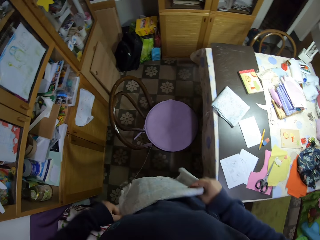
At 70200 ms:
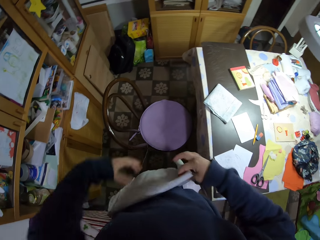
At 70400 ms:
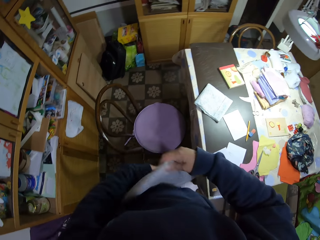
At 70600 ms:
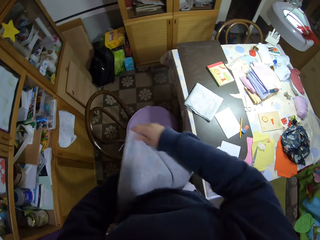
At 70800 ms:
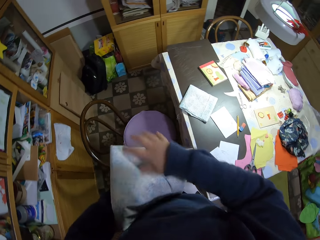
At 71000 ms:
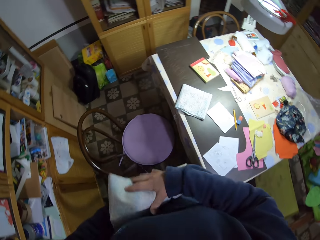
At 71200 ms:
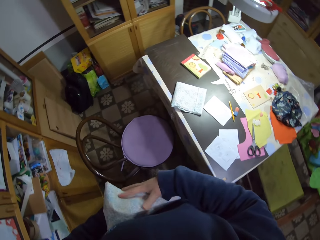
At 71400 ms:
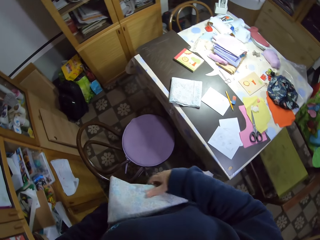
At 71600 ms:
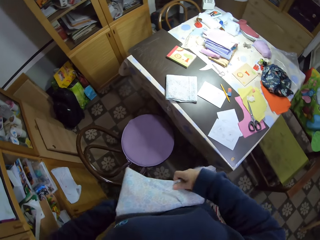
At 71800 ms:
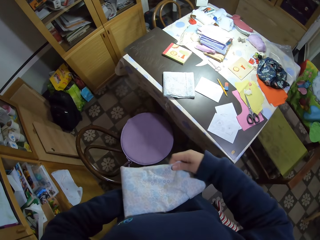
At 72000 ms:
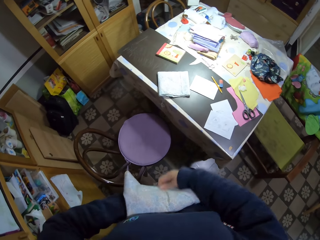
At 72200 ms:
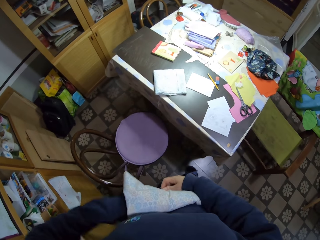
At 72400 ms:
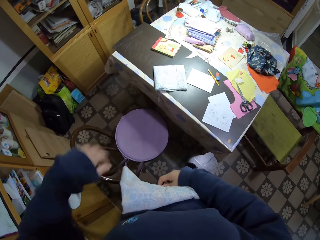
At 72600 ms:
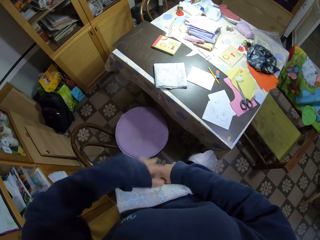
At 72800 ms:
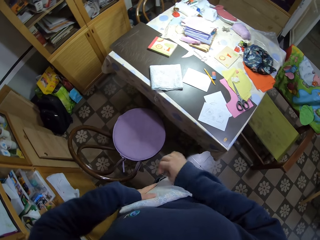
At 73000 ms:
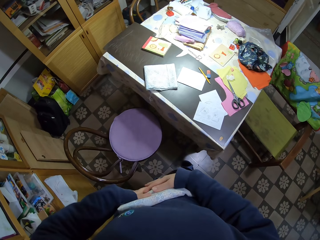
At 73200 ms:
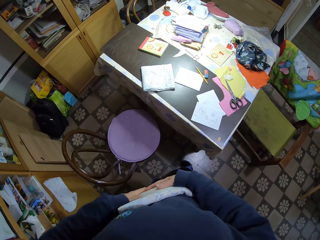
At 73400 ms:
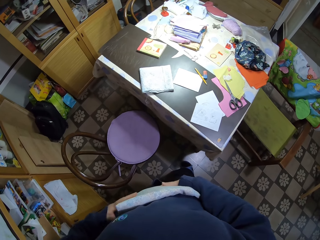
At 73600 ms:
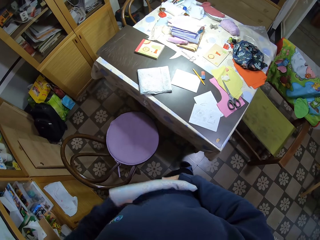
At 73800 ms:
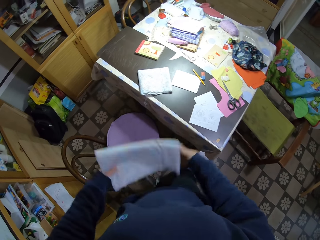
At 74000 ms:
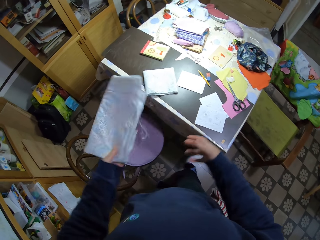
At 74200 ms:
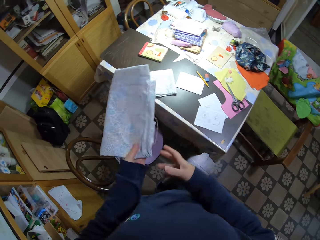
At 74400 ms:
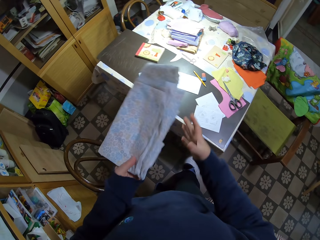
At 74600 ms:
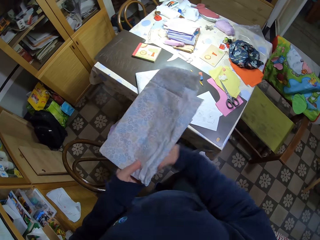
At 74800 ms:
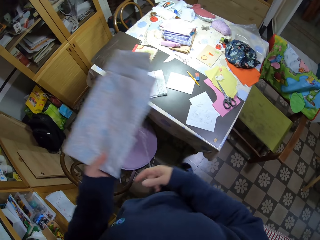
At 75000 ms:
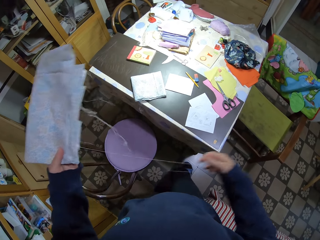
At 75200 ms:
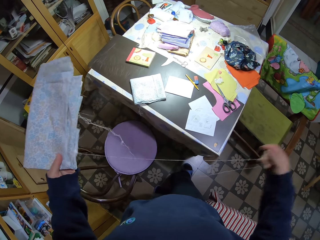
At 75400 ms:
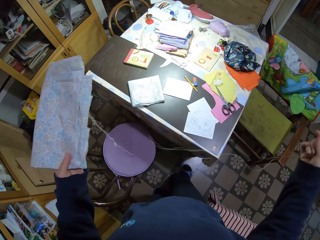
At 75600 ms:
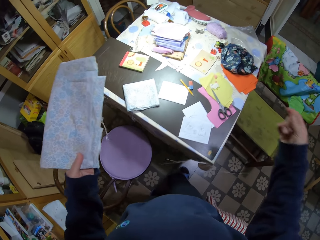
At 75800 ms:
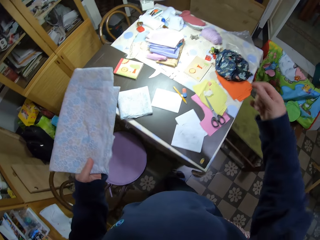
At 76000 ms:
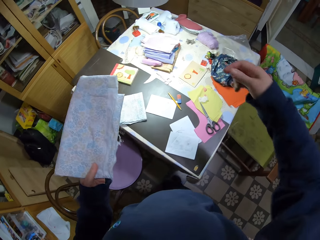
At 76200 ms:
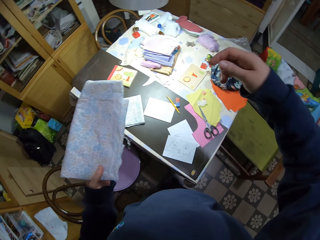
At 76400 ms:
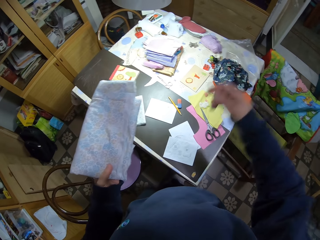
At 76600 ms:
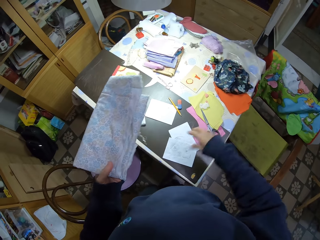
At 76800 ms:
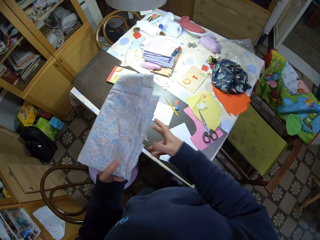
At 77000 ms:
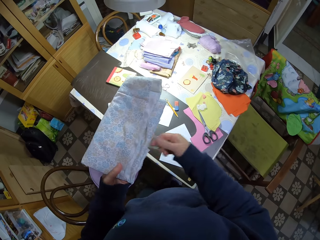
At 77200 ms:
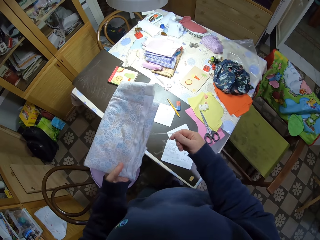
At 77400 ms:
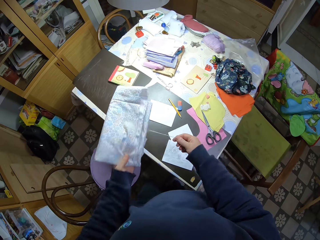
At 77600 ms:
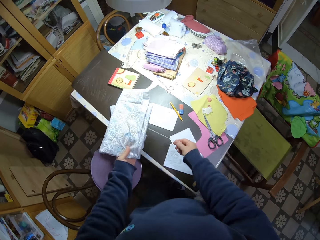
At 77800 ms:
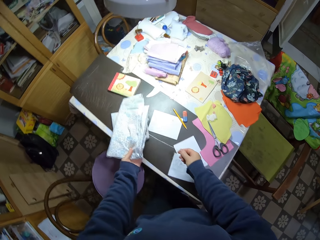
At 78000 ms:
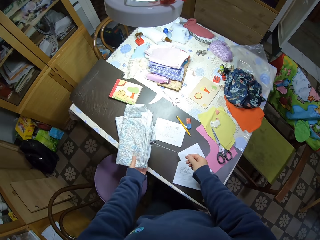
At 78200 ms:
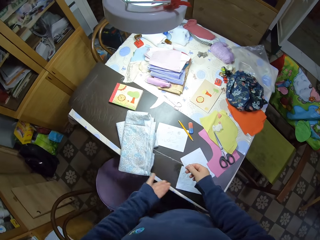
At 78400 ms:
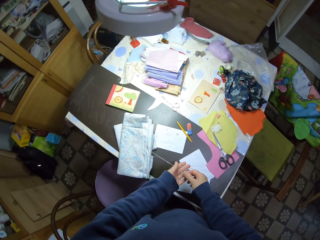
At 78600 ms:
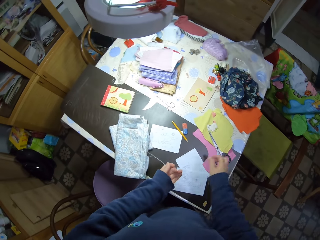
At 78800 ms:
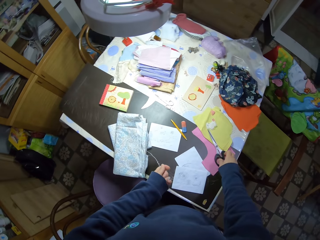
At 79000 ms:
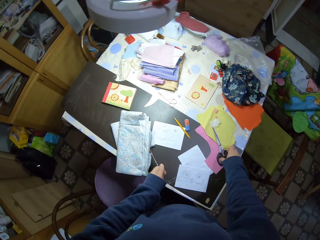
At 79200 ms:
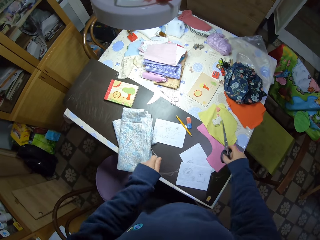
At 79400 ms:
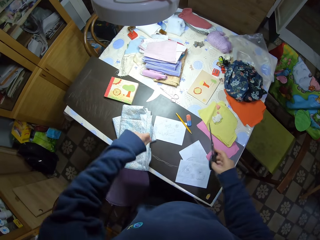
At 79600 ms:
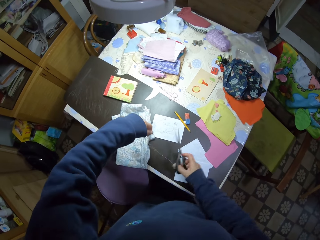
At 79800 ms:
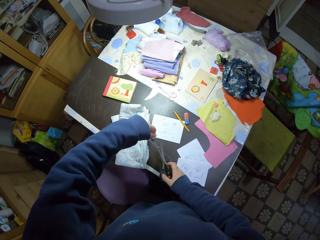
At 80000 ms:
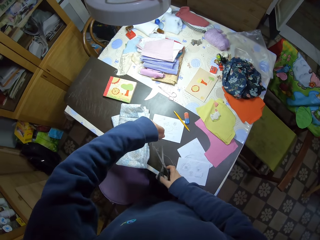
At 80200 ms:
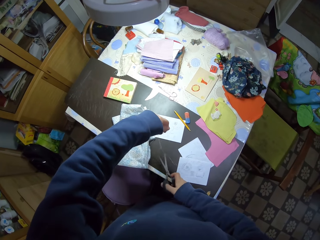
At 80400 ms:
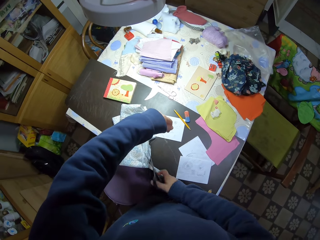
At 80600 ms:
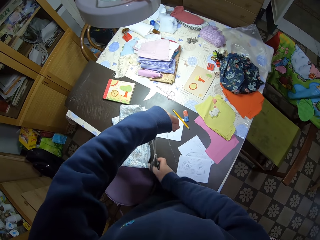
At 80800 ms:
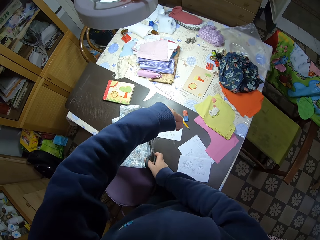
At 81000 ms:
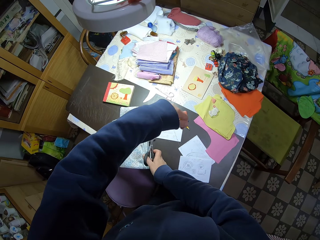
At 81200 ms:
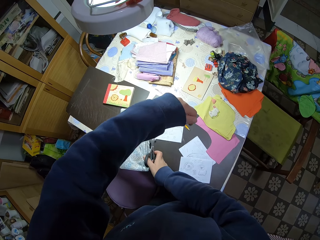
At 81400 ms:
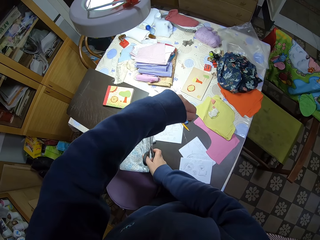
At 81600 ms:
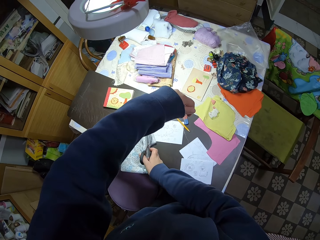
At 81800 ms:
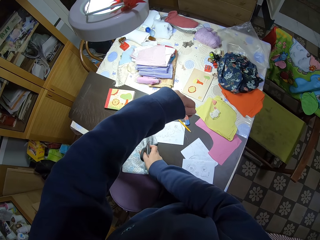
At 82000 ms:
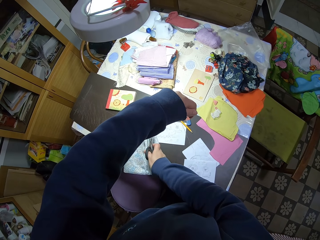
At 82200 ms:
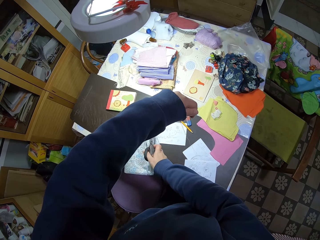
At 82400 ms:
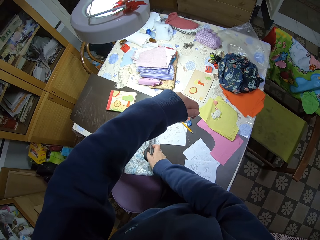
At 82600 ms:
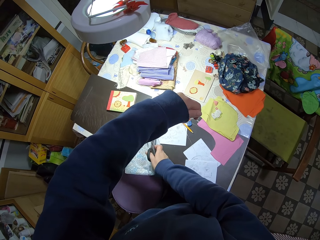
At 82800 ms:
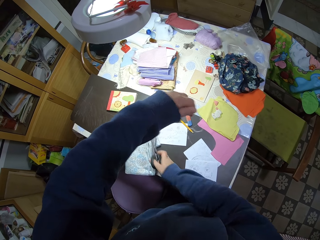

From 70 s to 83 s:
The camera wearer pulls the thread from the piece of cloth with her right hand. She places the threads on the table. She places the piece of cloth on the first piece of cloth with her left hand. She passes the thread from her right hand to her left hand. She picks the pair of scissors from the table with her right hand. She cuts the thread from the piece of cloth with the pair of scissors.

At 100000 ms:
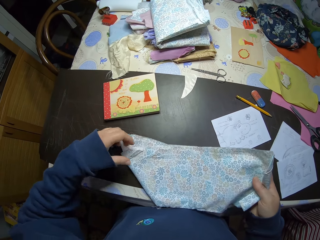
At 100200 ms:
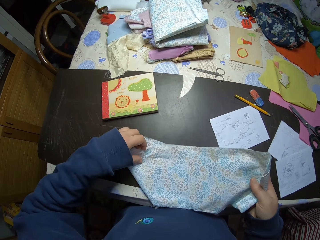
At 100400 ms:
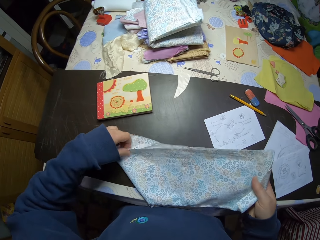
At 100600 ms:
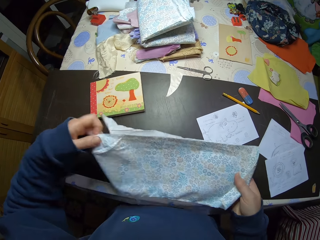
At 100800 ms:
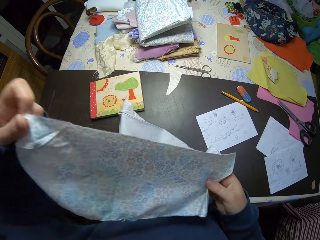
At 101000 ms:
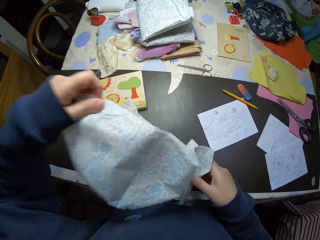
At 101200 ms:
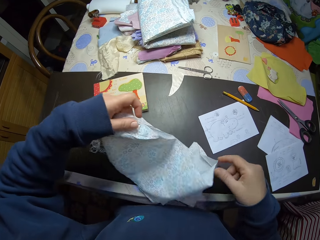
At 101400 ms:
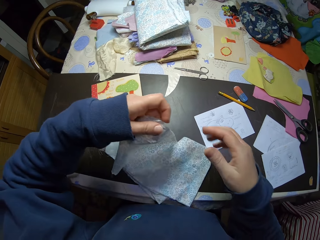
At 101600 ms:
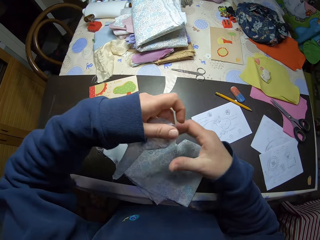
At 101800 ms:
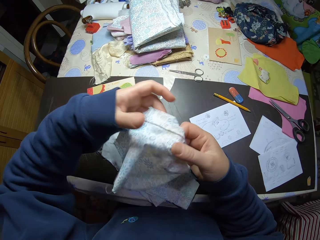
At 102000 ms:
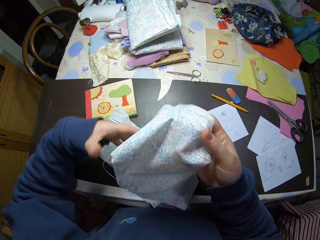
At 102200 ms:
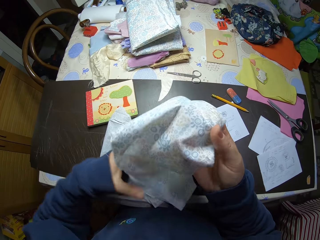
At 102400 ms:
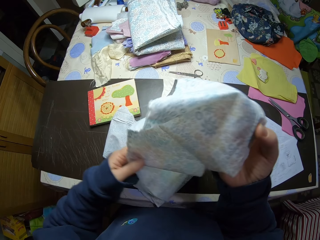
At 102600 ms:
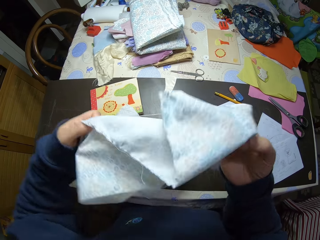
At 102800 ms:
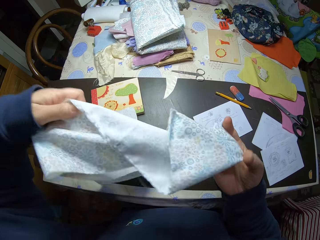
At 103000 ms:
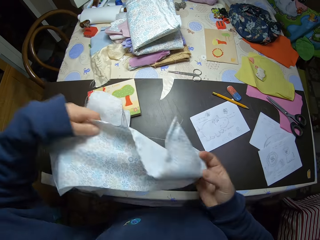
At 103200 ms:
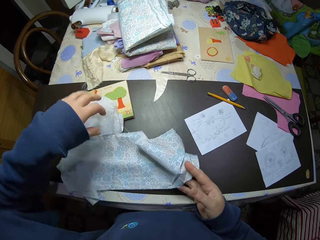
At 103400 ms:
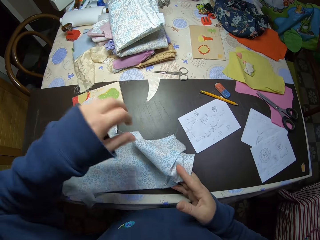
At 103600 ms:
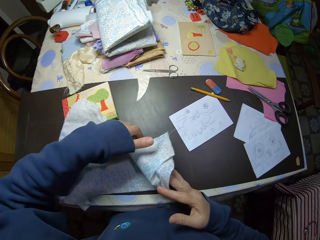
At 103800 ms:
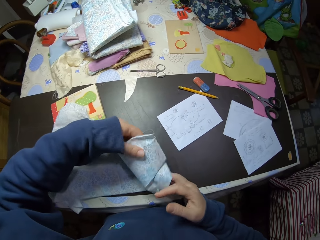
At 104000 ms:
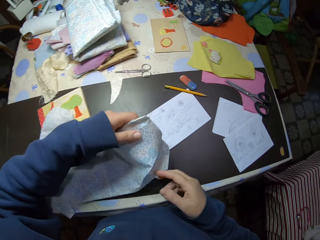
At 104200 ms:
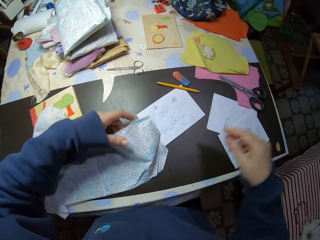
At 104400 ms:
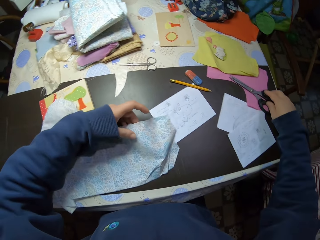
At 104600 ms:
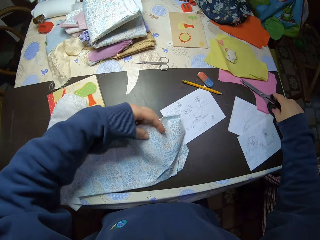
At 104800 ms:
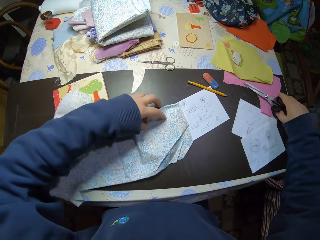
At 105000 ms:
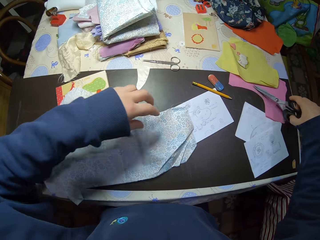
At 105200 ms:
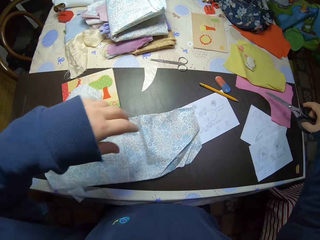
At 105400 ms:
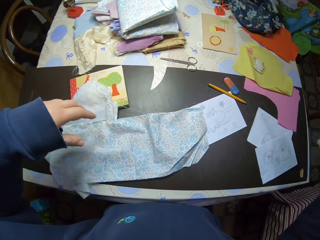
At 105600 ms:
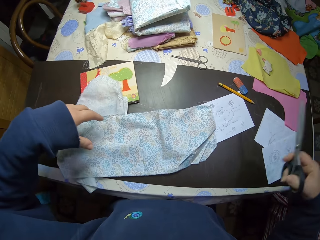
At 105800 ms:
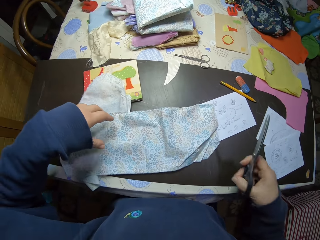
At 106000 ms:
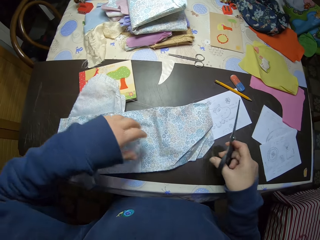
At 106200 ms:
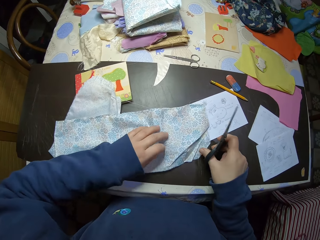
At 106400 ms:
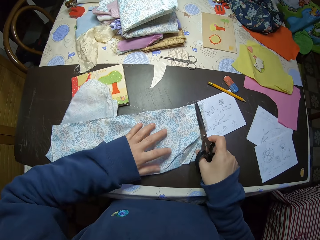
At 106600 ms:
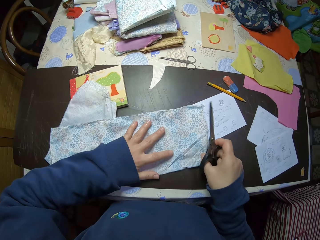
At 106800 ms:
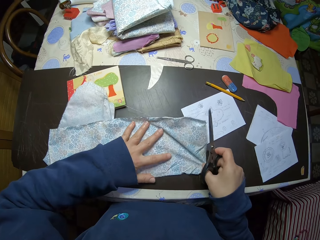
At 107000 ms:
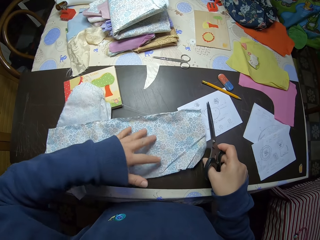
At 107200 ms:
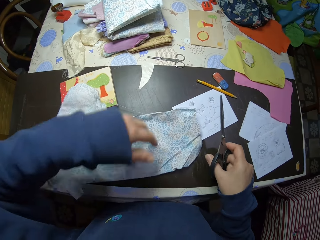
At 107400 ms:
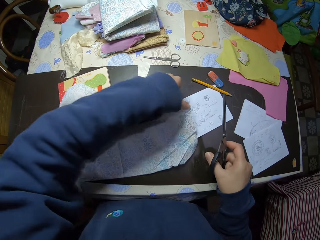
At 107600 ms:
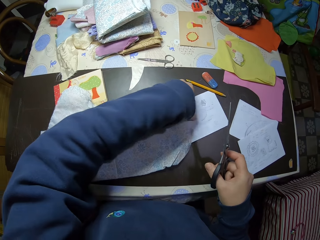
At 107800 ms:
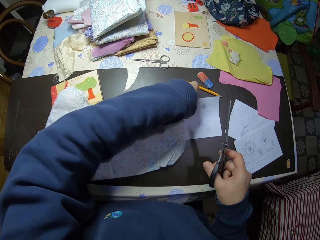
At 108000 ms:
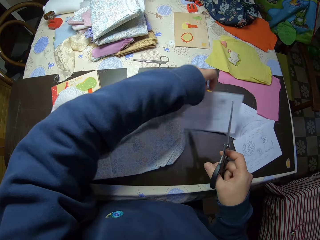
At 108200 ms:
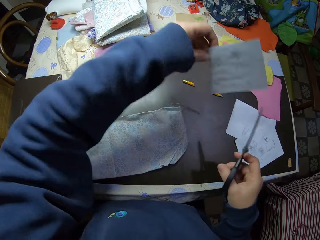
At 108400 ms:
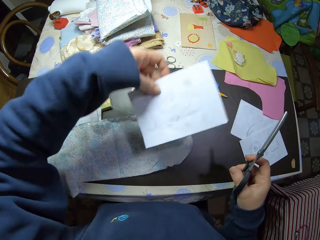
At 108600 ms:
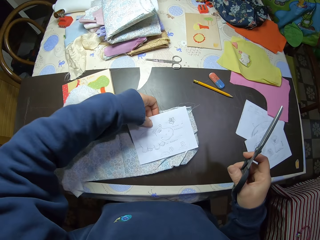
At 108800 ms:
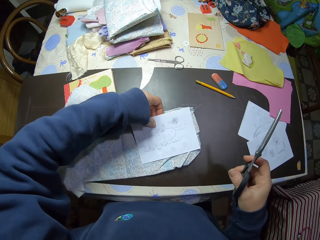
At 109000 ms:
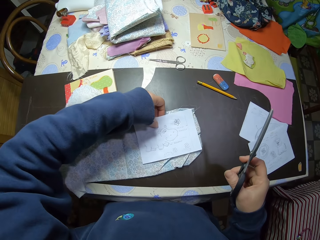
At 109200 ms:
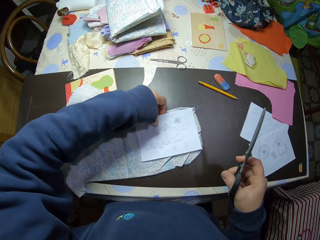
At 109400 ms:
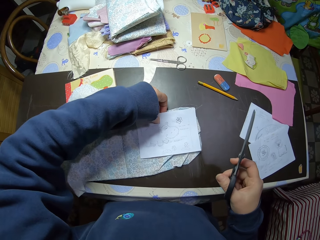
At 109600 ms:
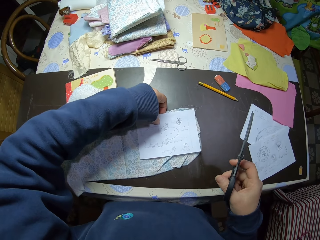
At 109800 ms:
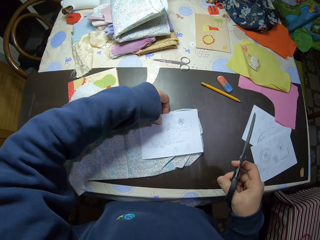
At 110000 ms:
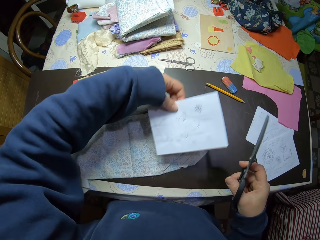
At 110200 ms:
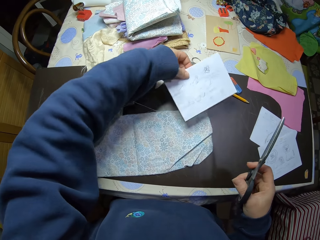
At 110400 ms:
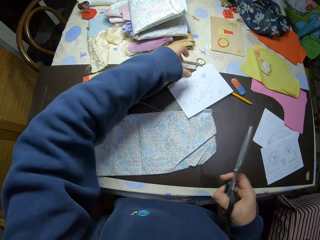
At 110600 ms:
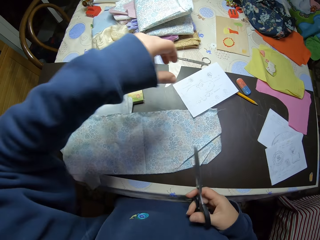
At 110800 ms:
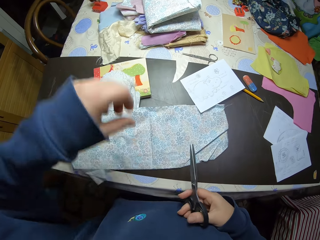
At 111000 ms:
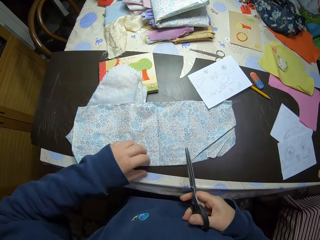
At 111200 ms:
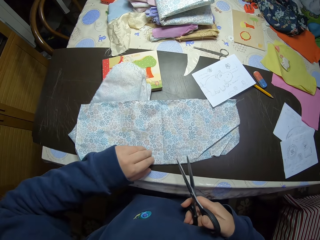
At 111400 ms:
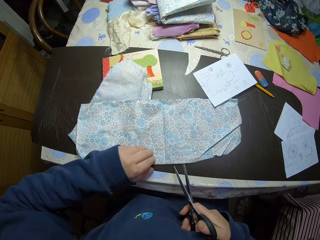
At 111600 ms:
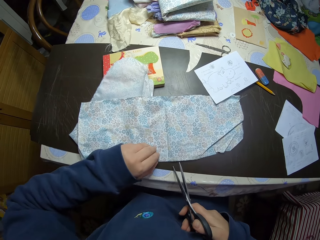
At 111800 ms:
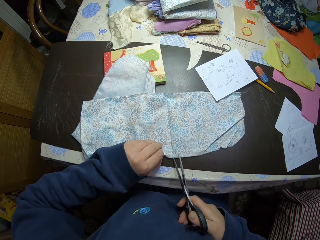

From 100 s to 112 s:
The camera wearer unfolds the cloth. She straightens the cloth. She places the piece of cloth on the table. She picks the pair of scissors. She adjusts the piece of cloth on the table. She picks a piece of paper from the table with her left hand. She places the piece of paper on the piece of cloth. She removes the piece of paper from the piece of cloth. She drops the piece of paper on the table. She picks the cloth.
